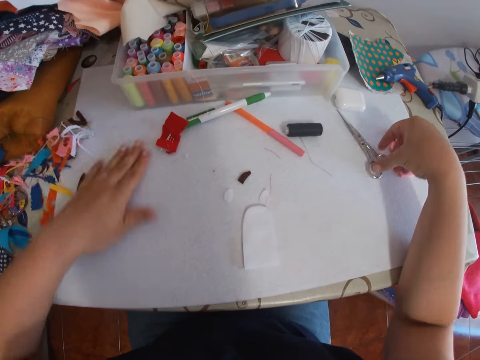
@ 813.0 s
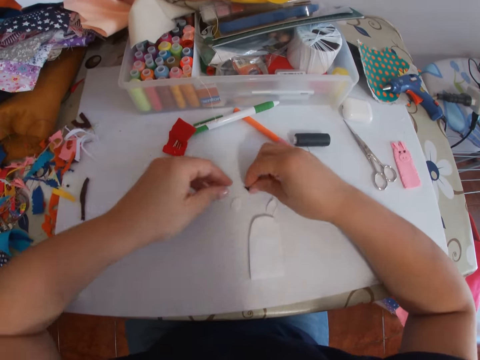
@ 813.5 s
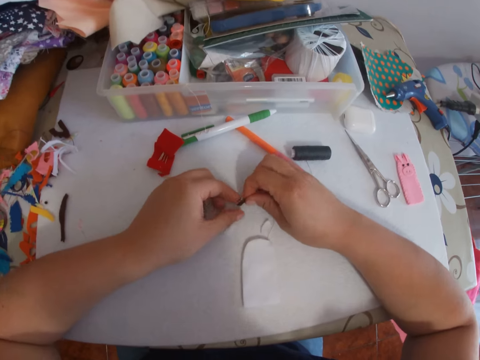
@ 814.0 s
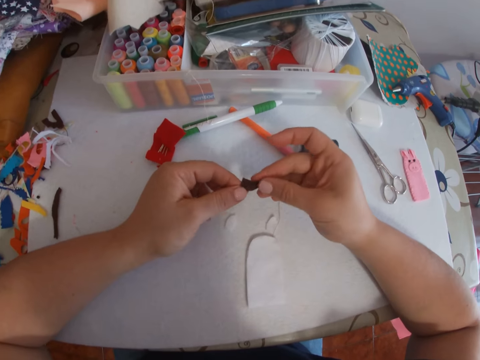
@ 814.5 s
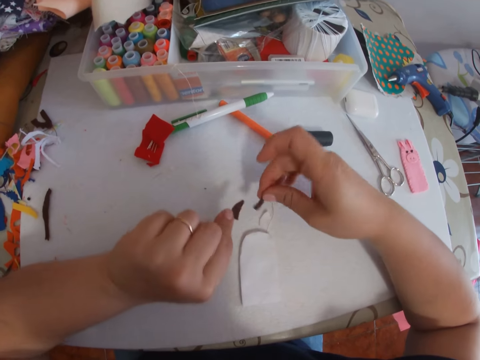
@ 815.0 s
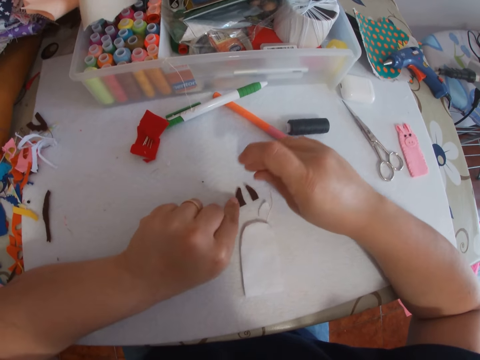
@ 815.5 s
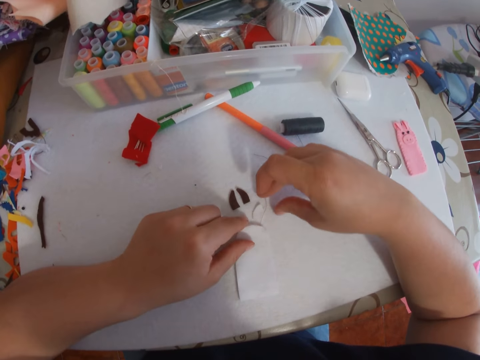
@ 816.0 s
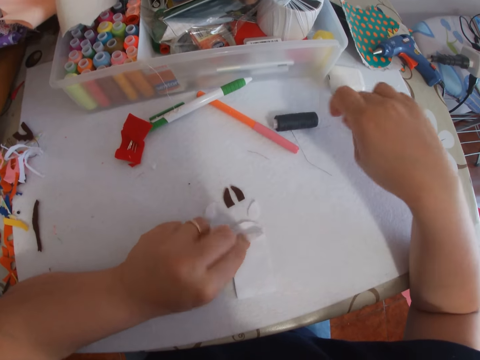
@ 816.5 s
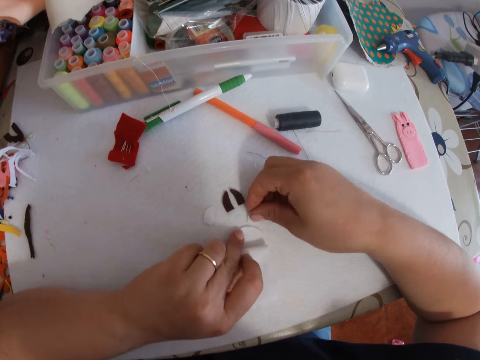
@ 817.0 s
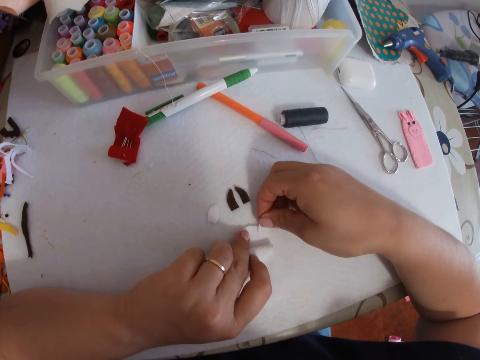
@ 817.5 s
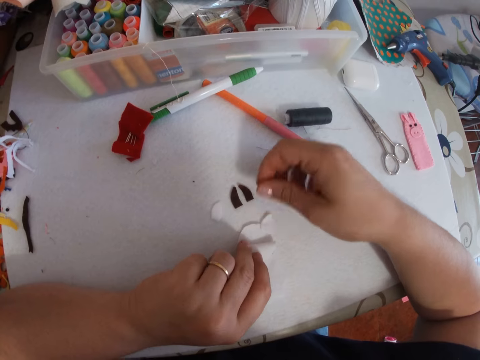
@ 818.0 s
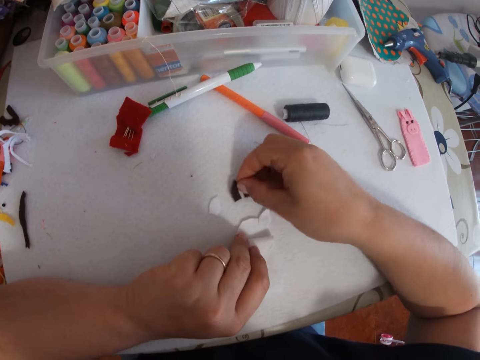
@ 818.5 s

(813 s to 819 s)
The camera wearer puts the scissors on the table. He wipes the table with hands. He picks up the cut pieces of black fabric from the table with both hands. He looks at the felt fabric. He holds a cut piece of black fabric with his right hand and a cut piece of black fabric with his left hand. He places the cut piece of black fabric in his right hand on the table. He places the cut piece of black fabric in his left hand on the table. He picks up thread on the table. He turns the felt fabric on the table. He opens the white fabrics on the table with his left hand. He drops the thread on the table. He picks up a cut piece of white fabric from the table with his right hand. He fixes the felt fabric in between other fabric. He places the cut piece of white fabric into the white fabrics on the table with his right hand. He picks up the felt fabric on the table.

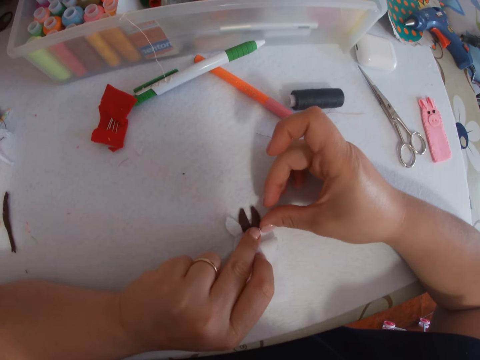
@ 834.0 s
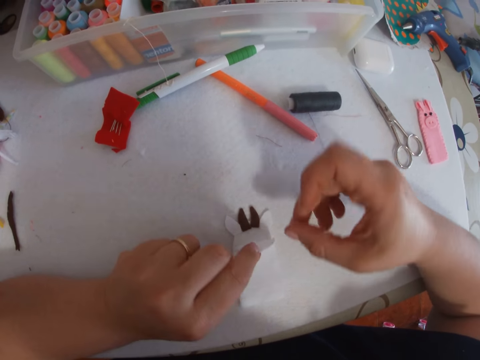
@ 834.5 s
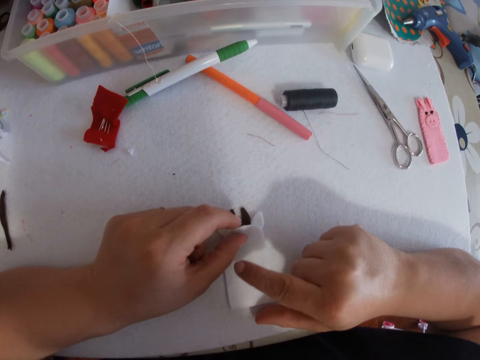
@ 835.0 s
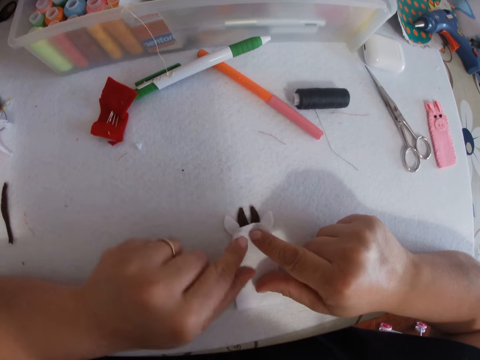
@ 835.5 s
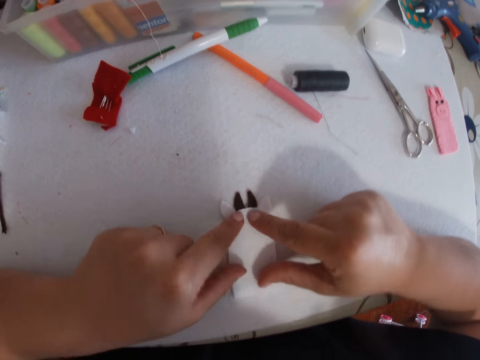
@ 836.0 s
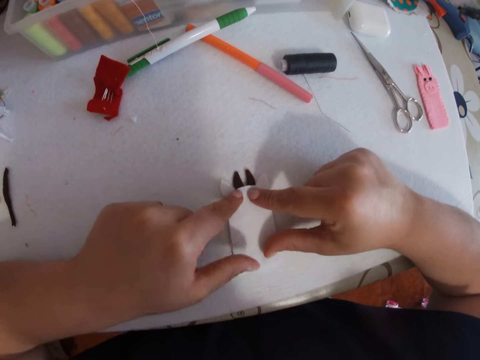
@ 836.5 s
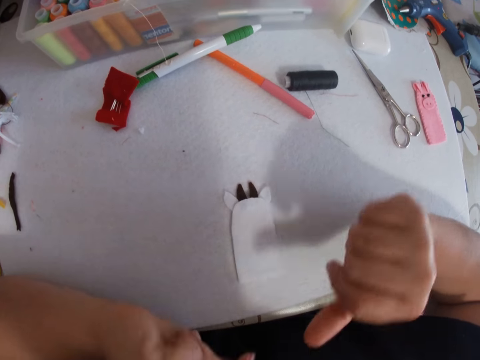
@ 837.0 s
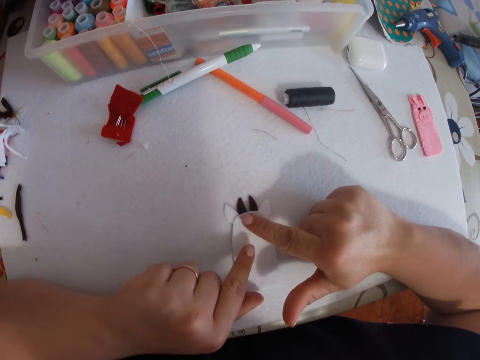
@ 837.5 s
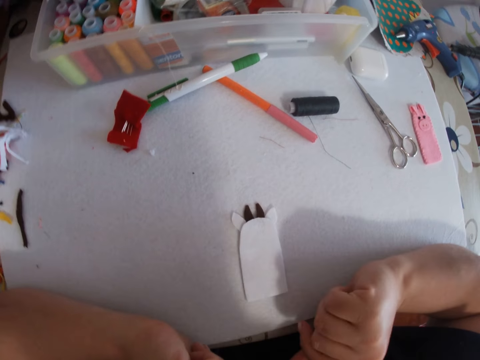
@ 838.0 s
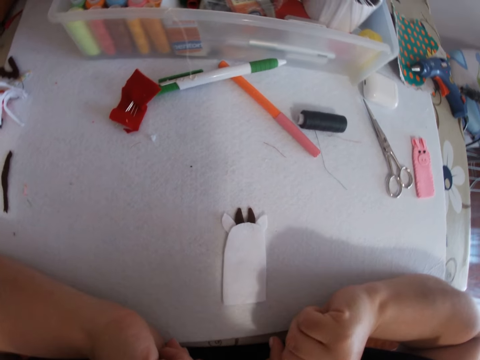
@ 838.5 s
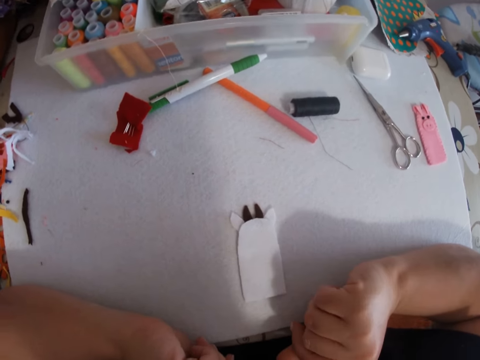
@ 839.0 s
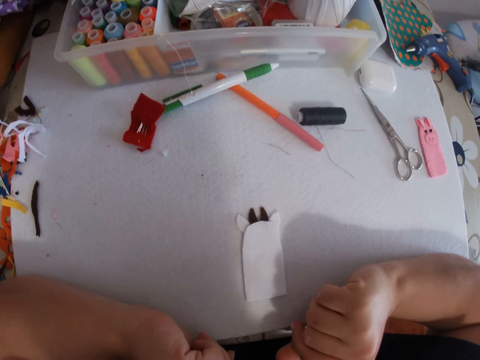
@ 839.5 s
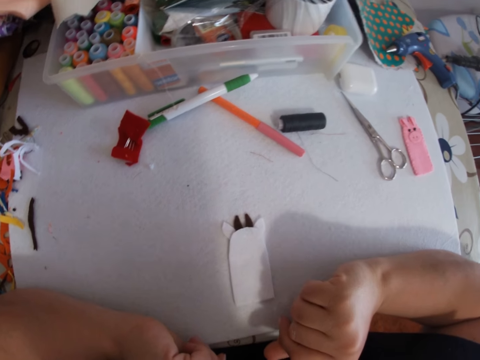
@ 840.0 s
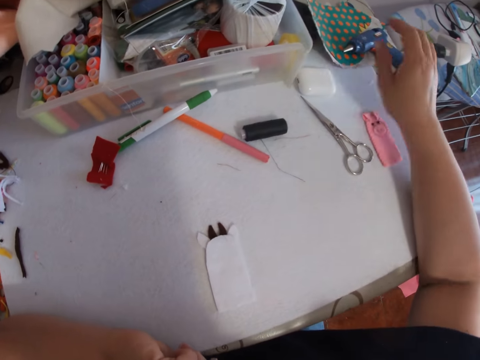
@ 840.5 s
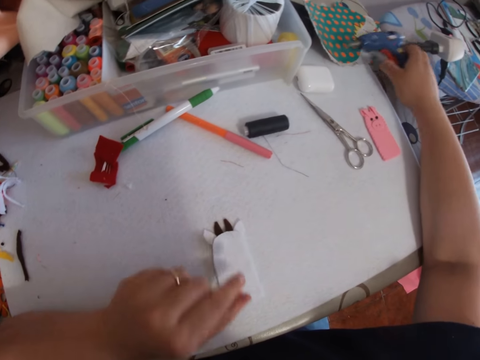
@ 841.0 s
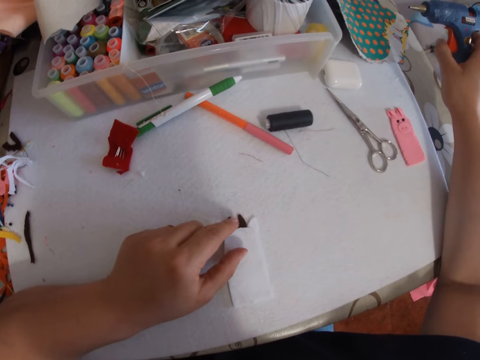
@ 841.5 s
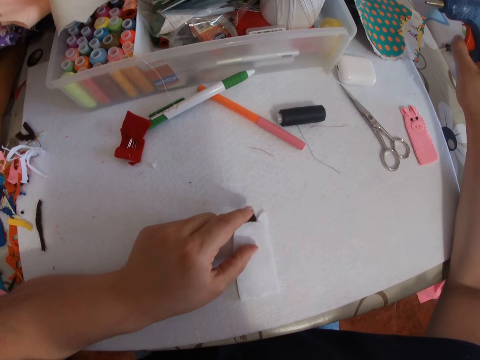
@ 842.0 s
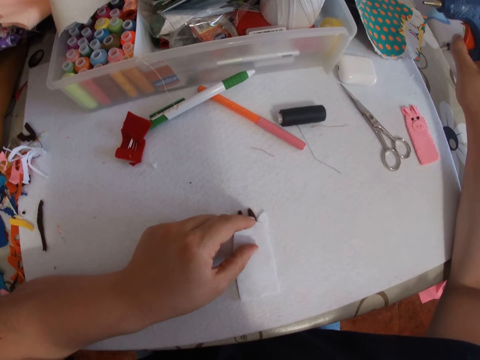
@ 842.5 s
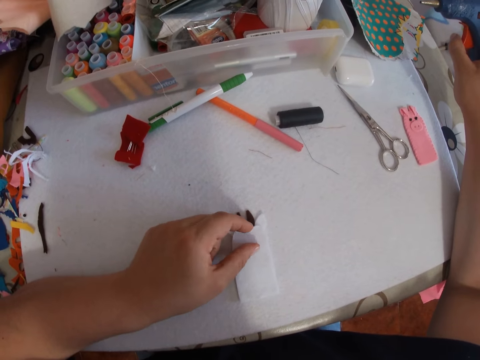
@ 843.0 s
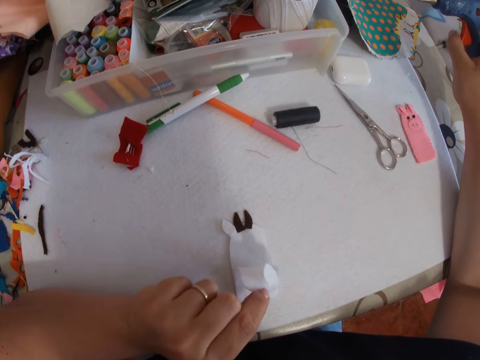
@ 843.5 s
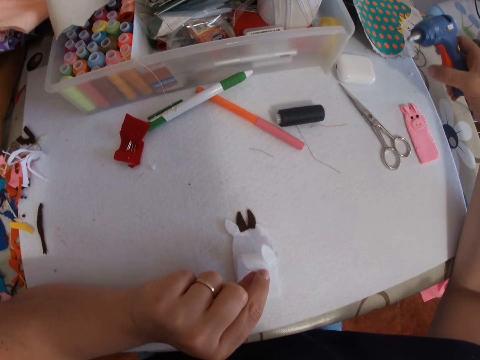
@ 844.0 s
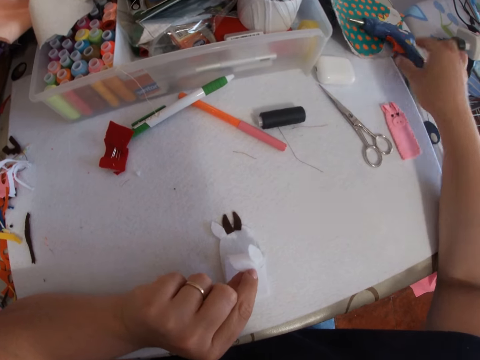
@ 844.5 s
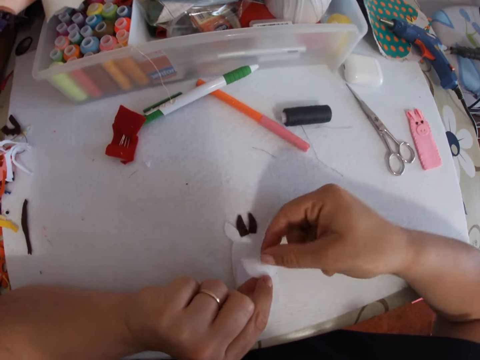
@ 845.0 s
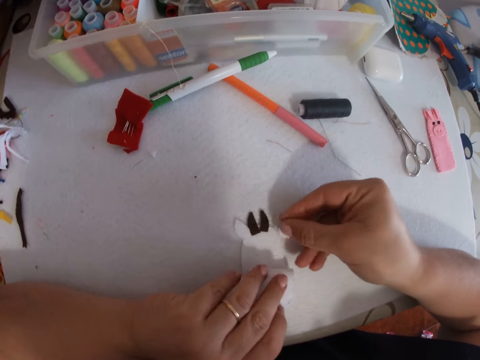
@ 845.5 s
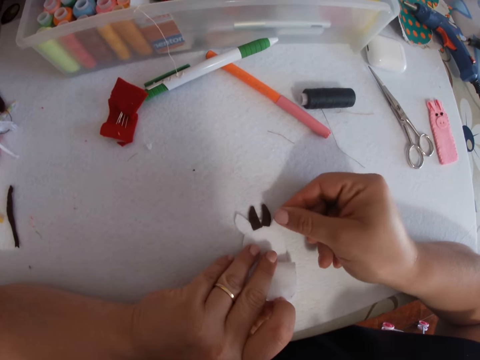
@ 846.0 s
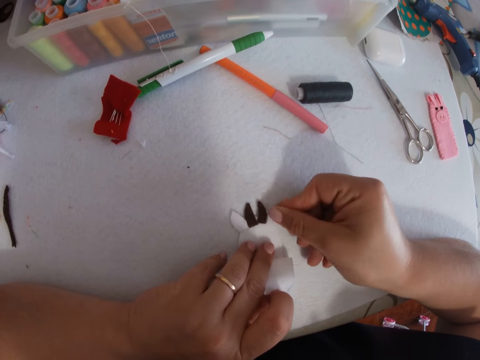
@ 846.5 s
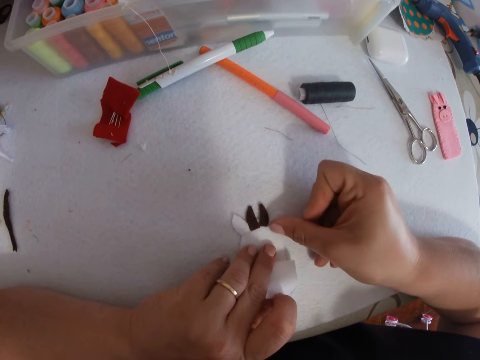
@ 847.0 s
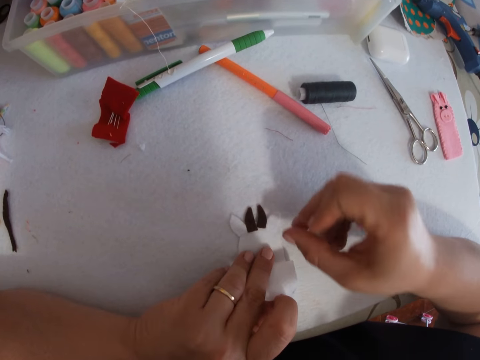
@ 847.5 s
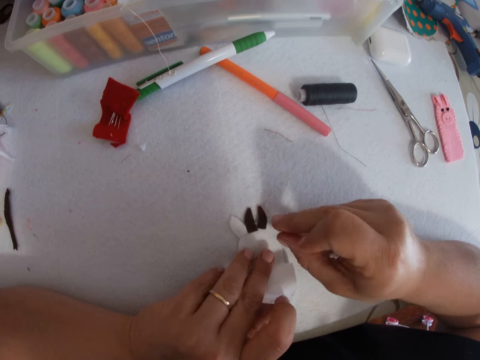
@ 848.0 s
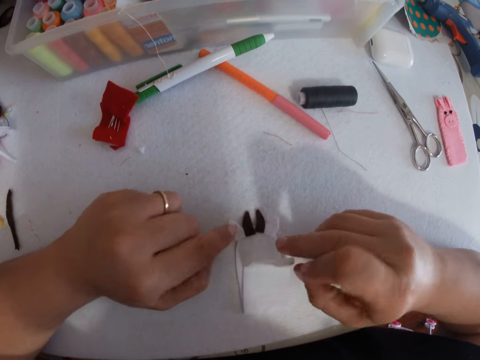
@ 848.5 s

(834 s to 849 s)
The camera wearer covers them with a cloth. She joins the crafts together. She takes a spray or glue gun on the right side of the table. She opens the craft with her left index finger. She drops the spray on the right side of the table. She picks up a stray decorative piece on the craft. She places the decorative piece properly. She aligns small pieces.

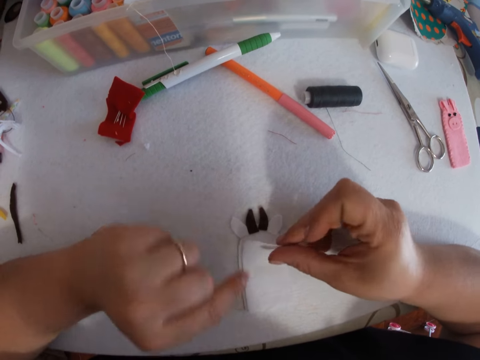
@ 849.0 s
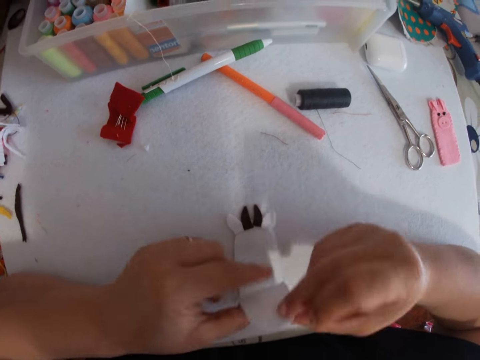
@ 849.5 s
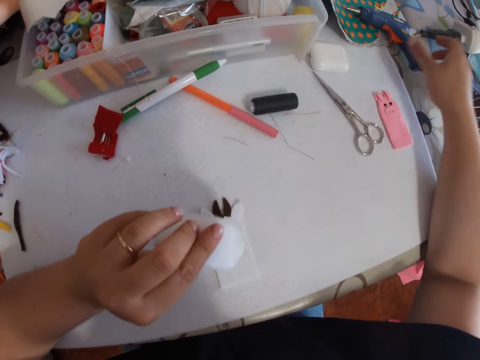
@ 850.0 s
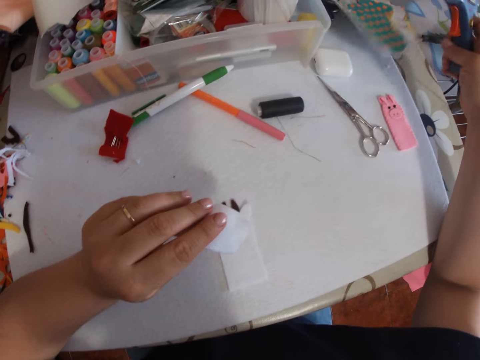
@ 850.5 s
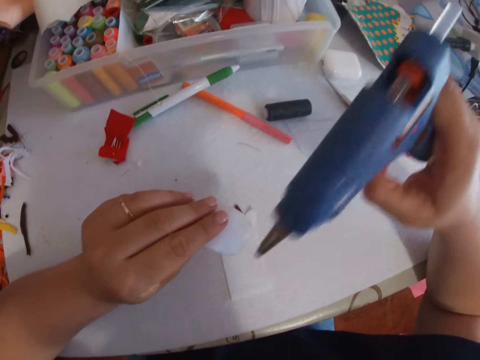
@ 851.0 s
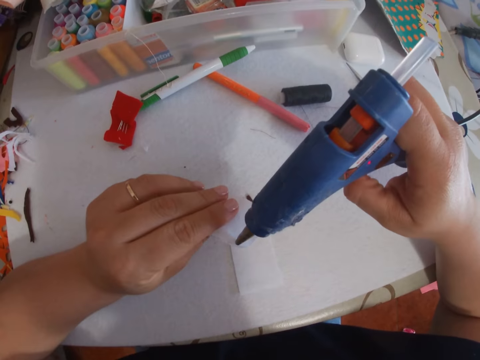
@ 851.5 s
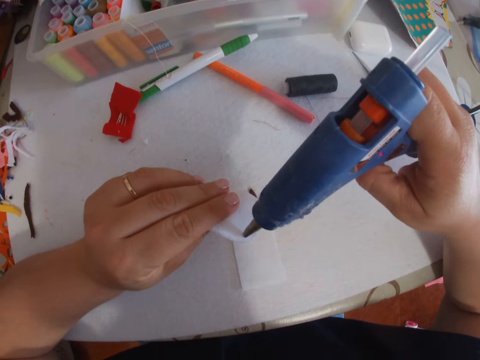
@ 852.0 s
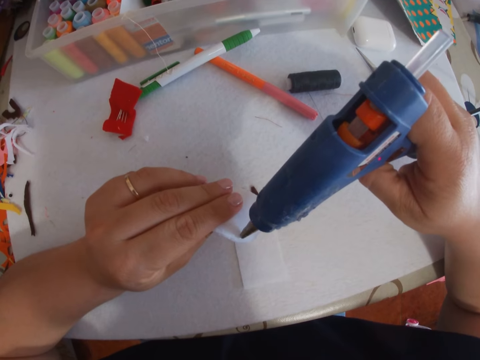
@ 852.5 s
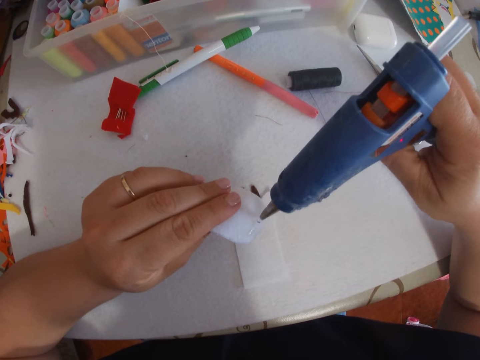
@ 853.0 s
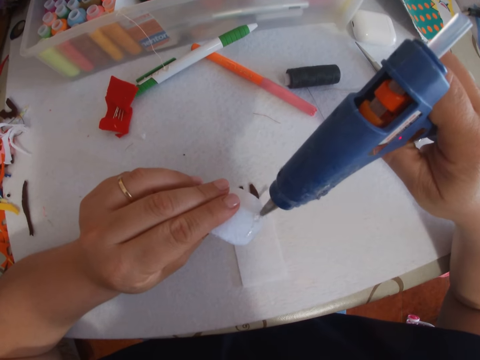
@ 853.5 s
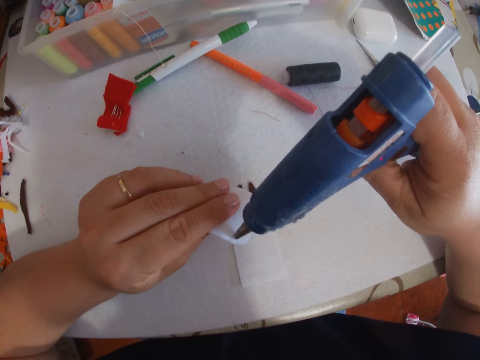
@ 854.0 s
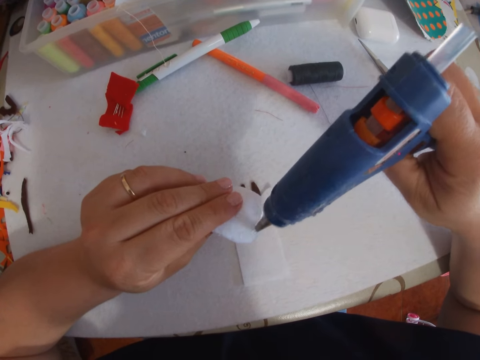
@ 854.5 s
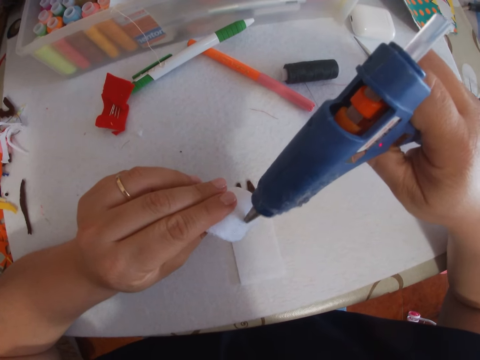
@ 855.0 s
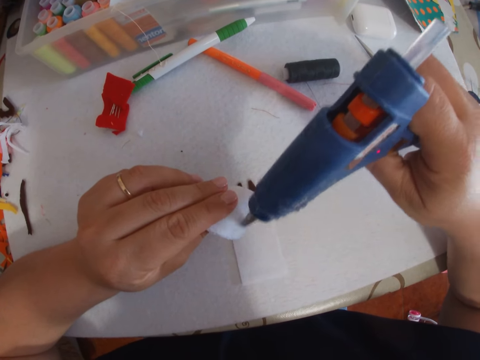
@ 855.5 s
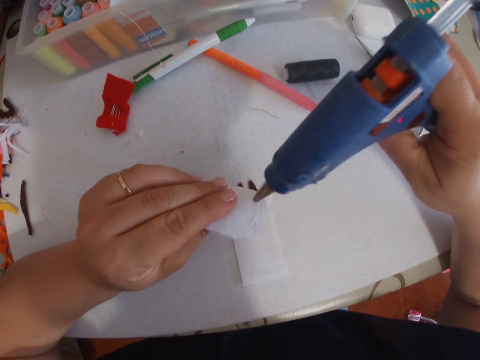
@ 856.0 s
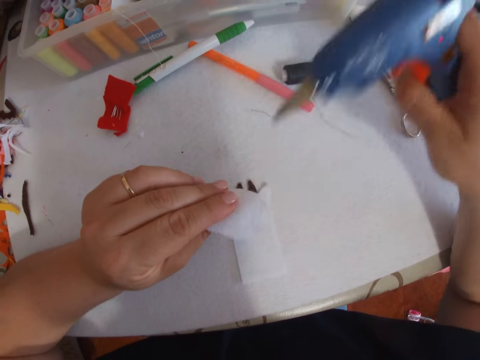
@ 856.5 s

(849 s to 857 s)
The camera wearer picks up a piece of the craft. They pick up the spray or glue gun from the table. They spray glue on the piece of craft.
